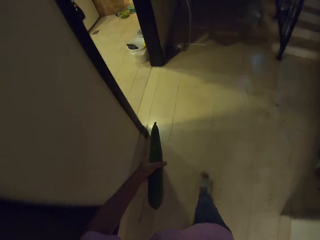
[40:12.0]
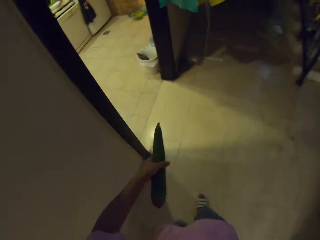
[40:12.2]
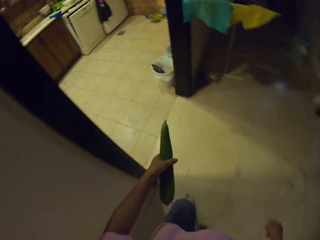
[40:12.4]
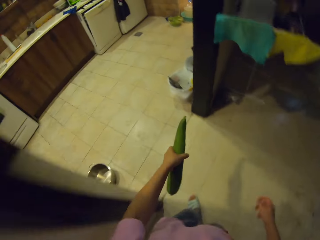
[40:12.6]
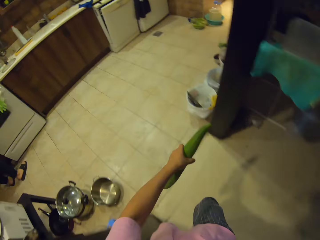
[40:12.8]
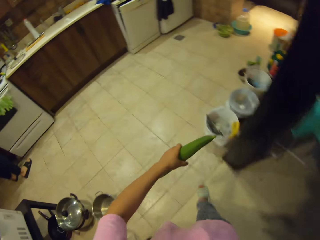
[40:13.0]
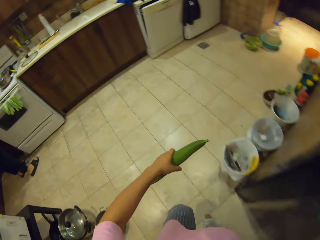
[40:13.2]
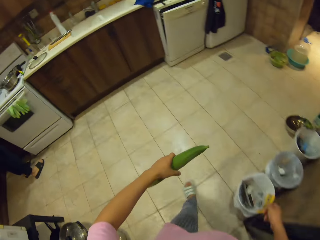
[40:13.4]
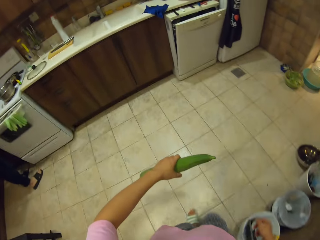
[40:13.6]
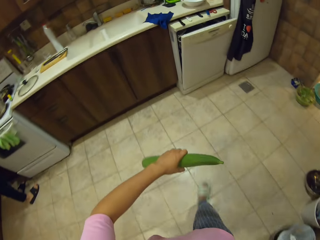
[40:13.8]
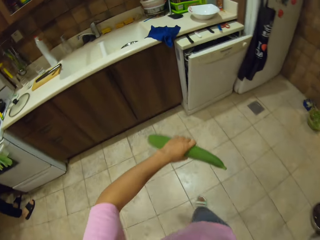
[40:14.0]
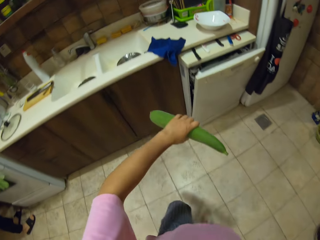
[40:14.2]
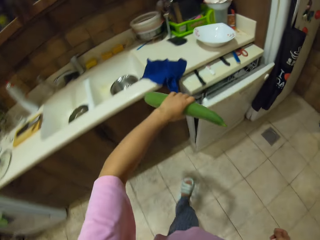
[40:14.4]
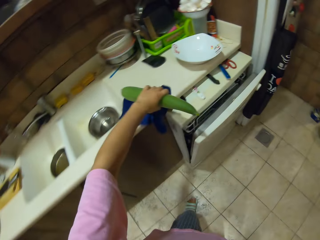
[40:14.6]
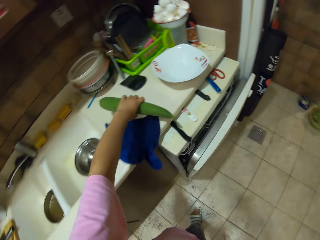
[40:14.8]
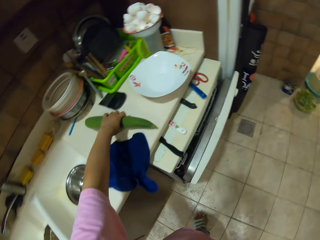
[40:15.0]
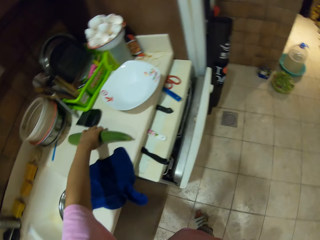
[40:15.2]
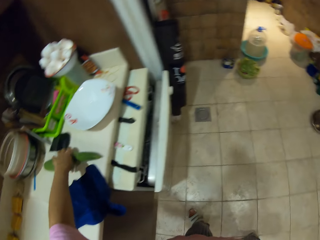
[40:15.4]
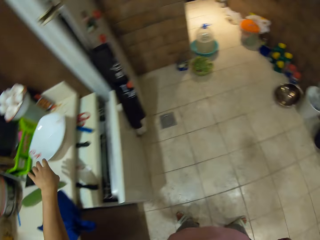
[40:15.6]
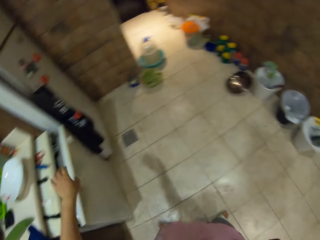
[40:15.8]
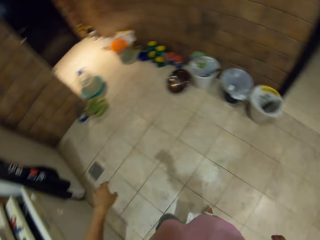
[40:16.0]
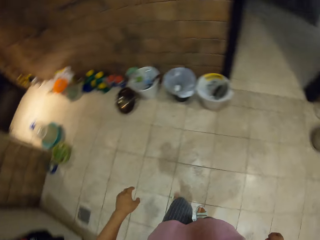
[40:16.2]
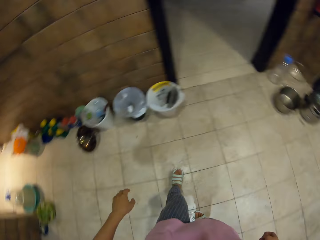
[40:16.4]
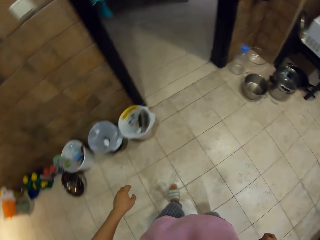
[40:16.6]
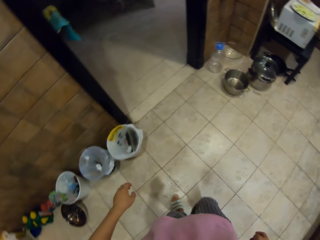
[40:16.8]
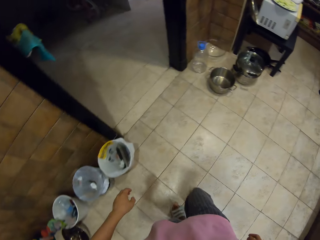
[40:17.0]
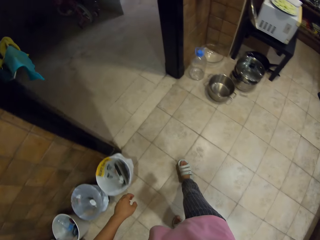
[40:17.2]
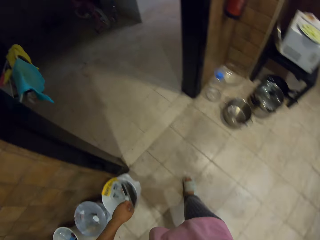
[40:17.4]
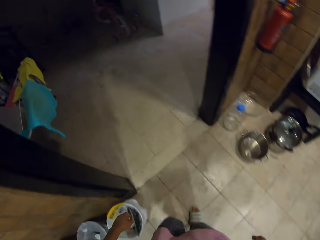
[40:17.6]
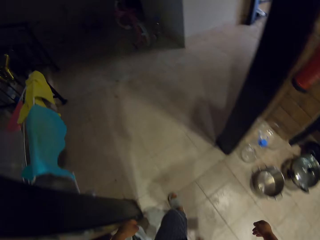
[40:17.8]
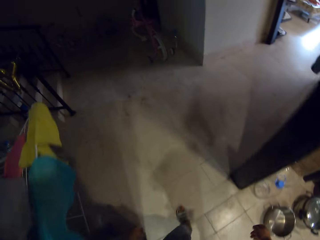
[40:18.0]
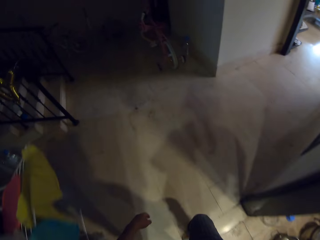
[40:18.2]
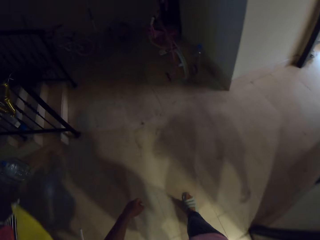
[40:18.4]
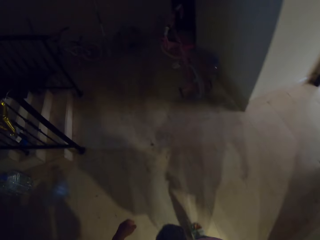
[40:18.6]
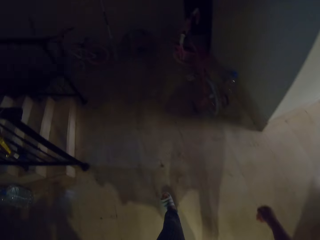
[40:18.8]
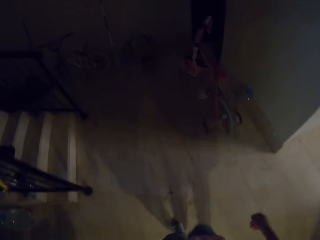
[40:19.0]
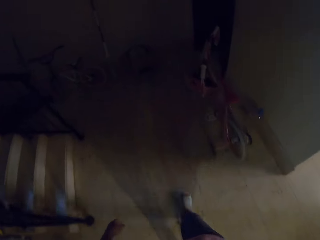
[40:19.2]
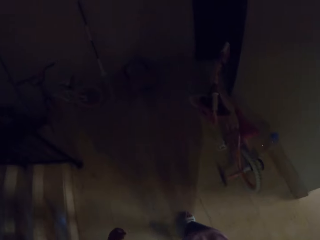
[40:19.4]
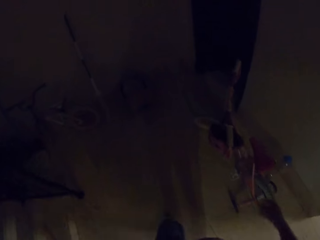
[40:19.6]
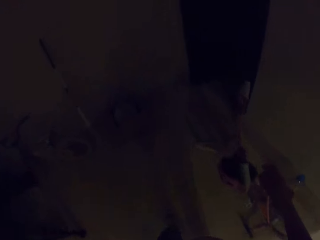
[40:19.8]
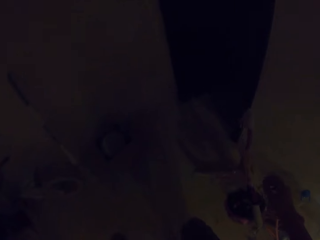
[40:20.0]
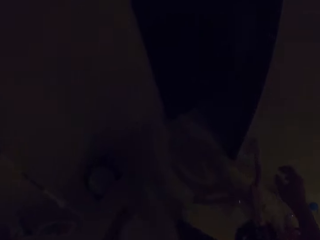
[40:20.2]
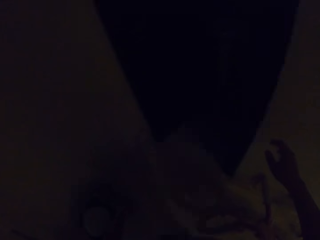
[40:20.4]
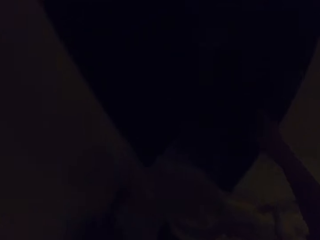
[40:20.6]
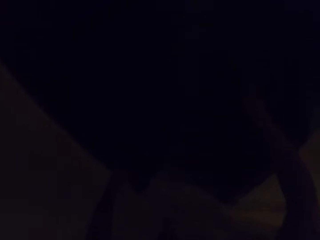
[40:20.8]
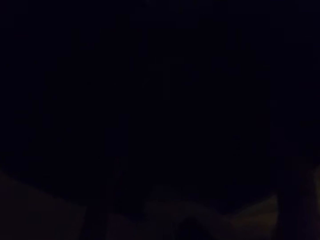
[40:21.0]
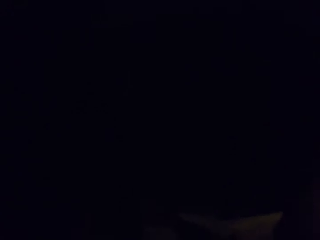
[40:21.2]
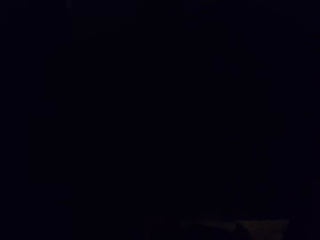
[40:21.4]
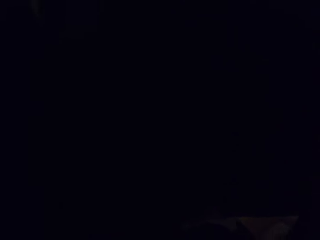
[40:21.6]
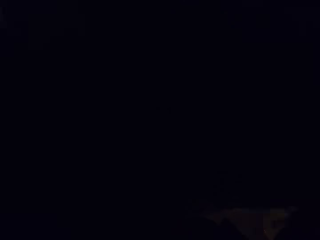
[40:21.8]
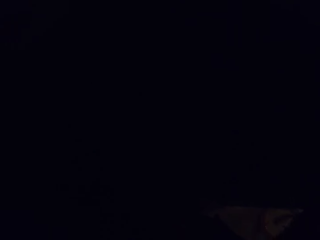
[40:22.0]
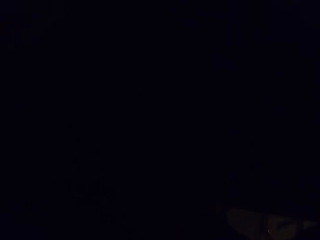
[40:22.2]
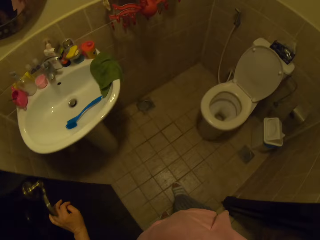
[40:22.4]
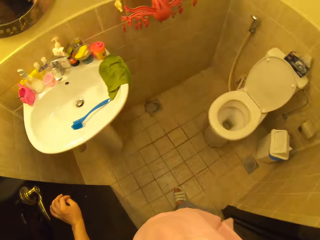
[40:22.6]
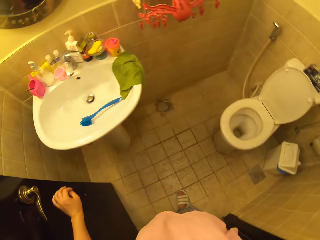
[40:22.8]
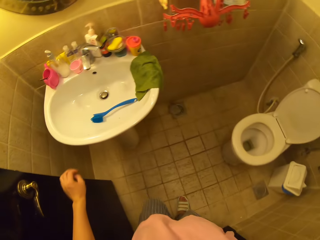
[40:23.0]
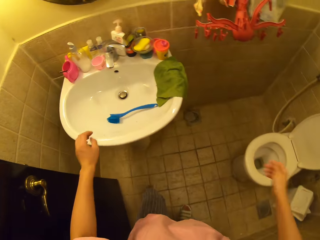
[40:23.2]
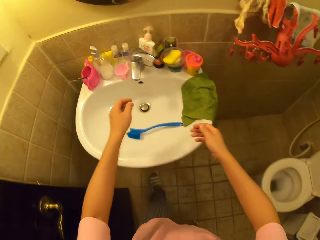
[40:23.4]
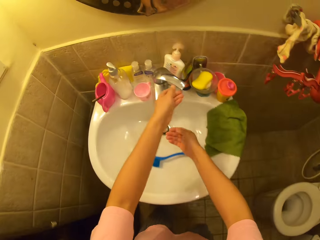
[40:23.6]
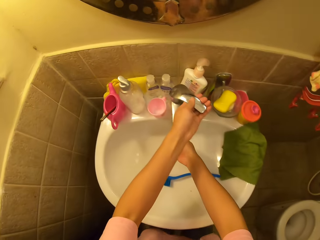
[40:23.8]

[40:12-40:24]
The camera wearer puts the cucumber on the counter. They walk around. They enter the toilet. They turn on the lights.

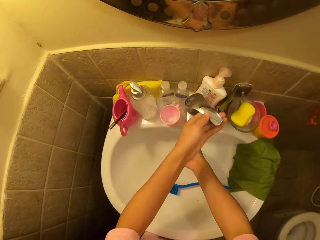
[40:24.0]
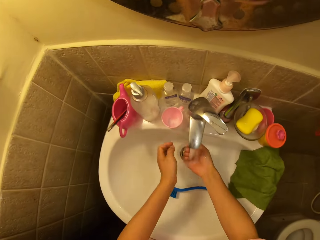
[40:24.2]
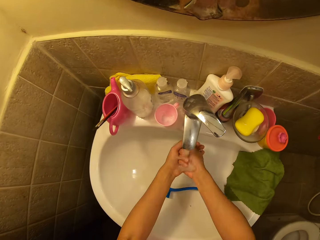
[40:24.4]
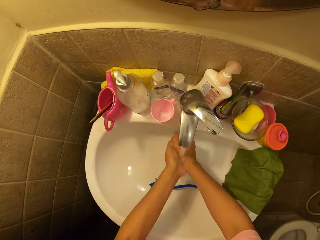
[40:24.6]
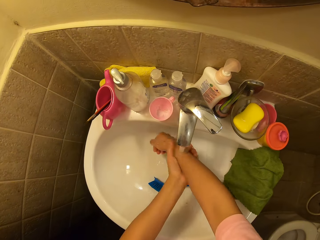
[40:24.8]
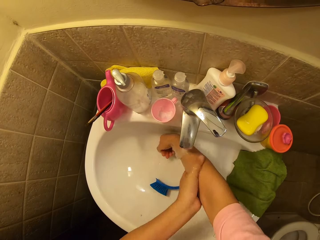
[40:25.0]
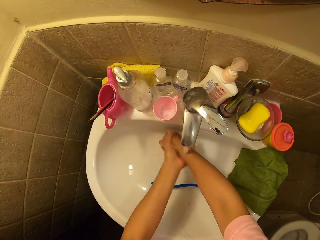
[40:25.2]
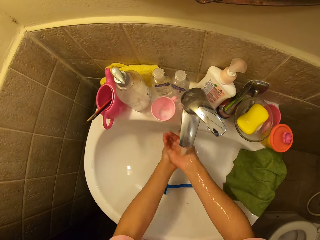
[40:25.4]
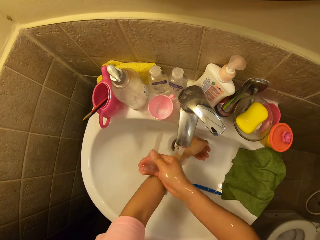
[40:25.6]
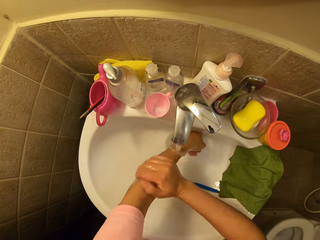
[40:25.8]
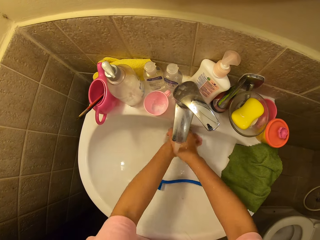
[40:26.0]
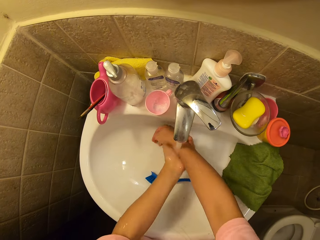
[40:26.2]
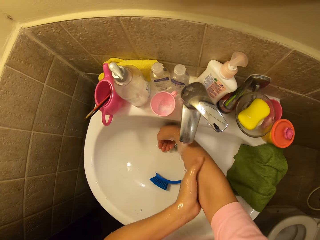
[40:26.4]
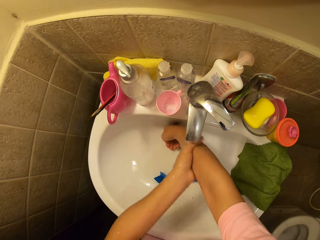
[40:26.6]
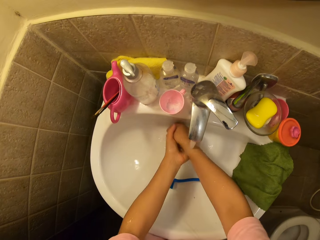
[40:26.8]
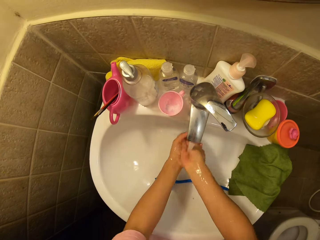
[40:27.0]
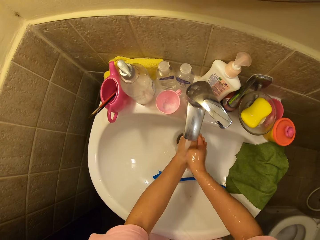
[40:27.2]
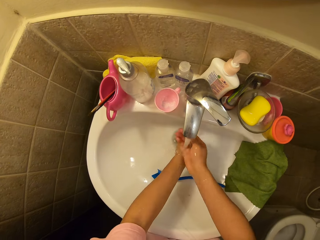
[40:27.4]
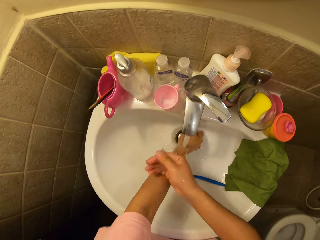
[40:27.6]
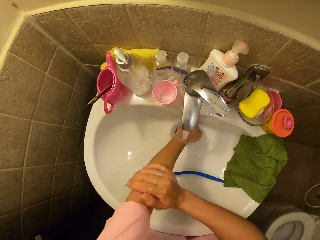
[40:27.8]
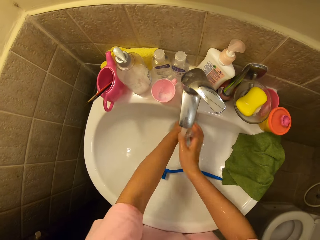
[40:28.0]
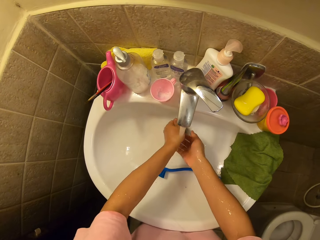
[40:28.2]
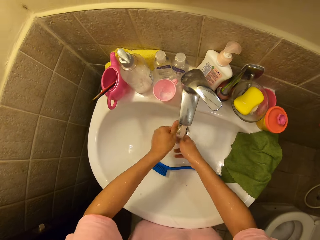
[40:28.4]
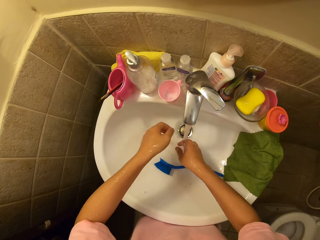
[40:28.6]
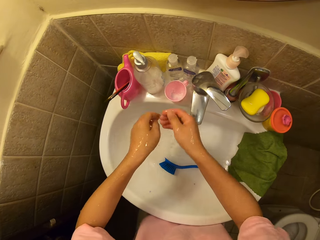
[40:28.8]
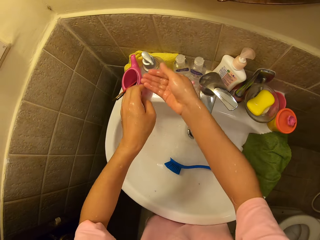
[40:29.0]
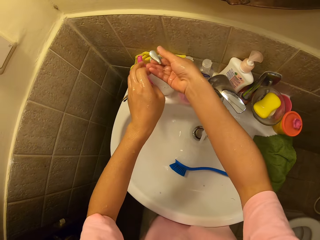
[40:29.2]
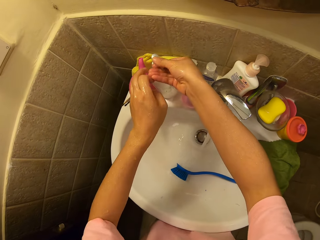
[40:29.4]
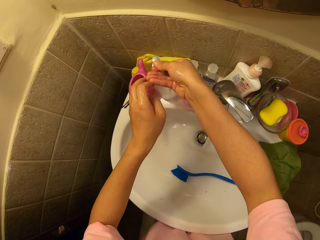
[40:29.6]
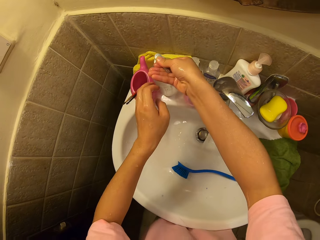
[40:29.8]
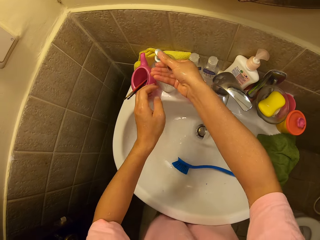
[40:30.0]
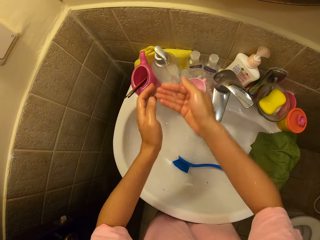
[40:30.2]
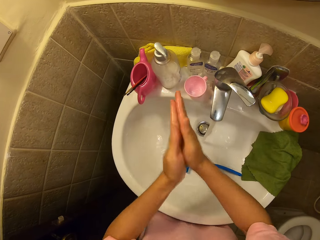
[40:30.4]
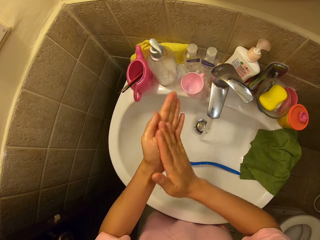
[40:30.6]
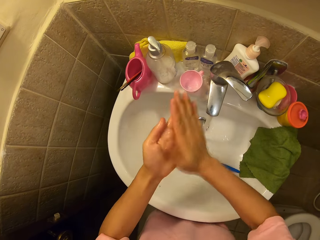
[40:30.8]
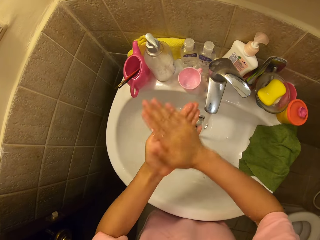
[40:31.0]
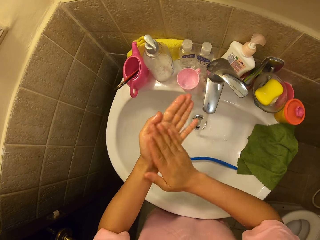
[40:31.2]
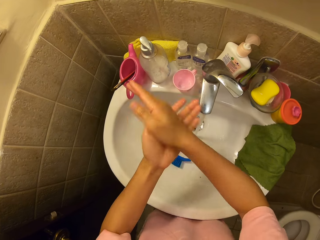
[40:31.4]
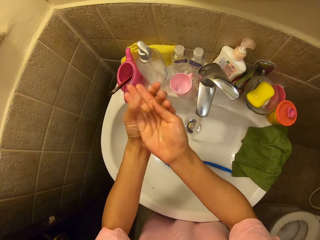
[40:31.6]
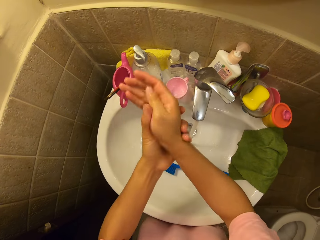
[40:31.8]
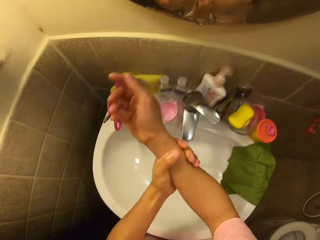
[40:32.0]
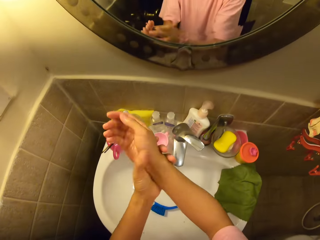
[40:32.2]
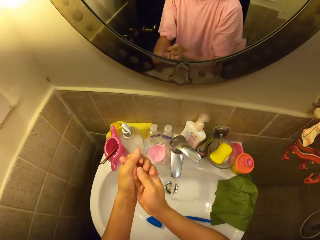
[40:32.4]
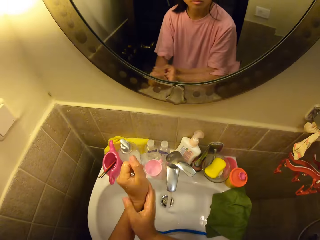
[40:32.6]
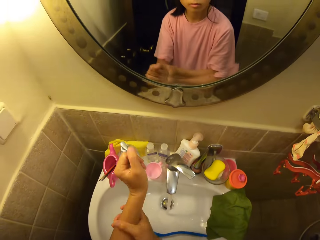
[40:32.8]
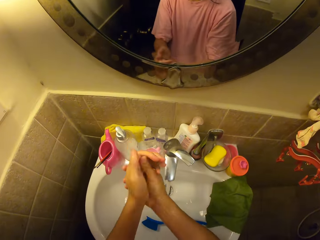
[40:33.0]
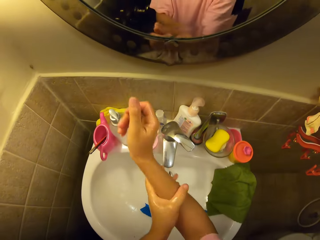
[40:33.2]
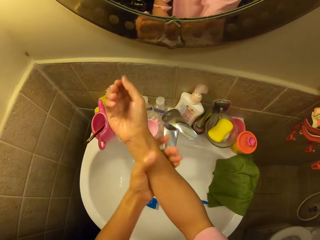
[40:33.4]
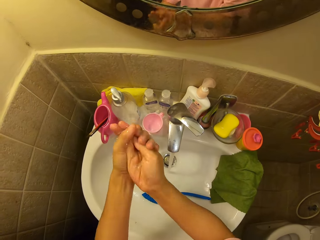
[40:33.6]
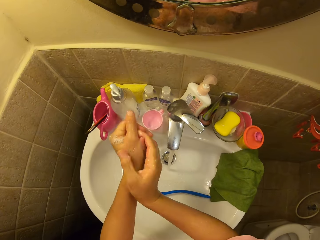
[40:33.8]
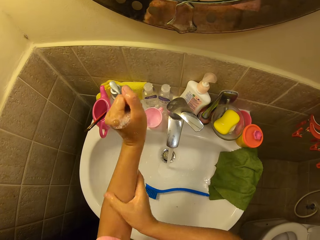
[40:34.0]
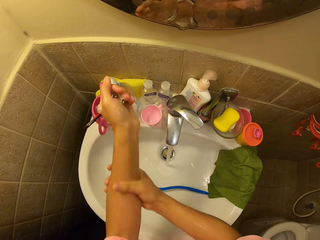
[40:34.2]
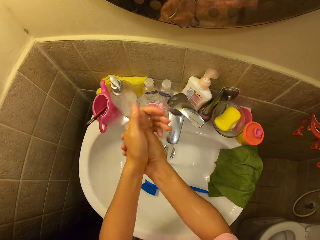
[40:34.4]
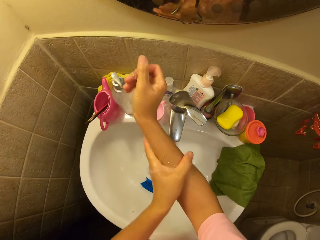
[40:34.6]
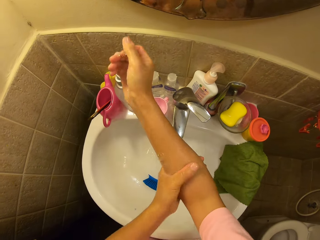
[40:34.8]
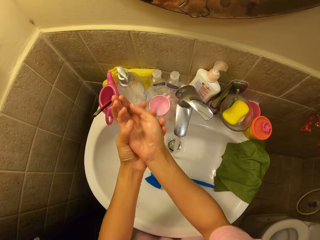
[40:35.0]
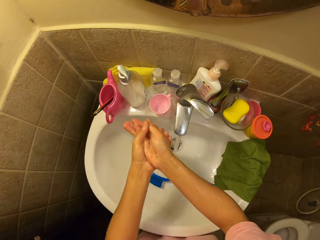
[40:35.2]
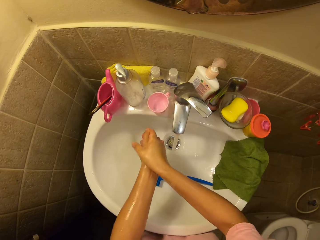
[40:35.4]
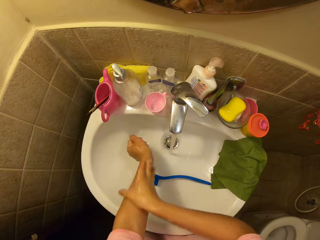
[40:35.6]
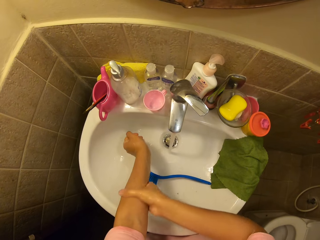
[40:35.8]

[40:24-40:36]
The camera wearer opens the tap. They wash the hands. They apply the soap on the hands, press the soap and rub the hands against each other.
